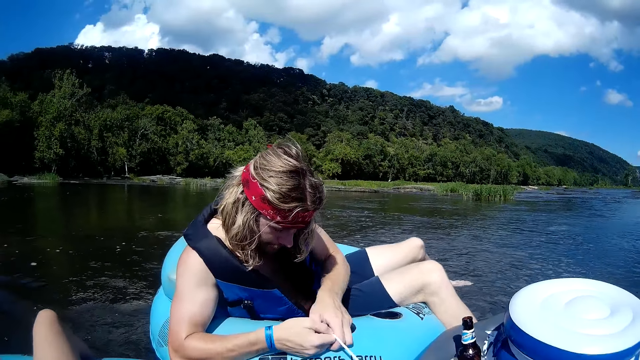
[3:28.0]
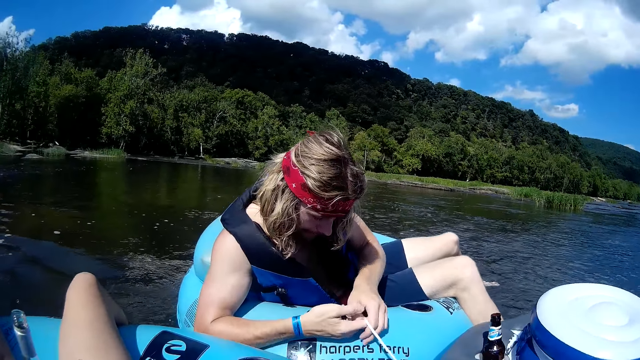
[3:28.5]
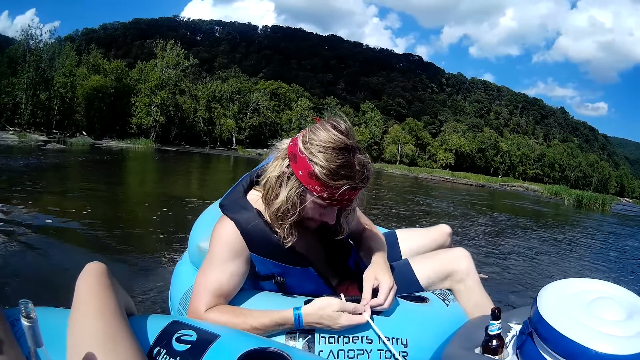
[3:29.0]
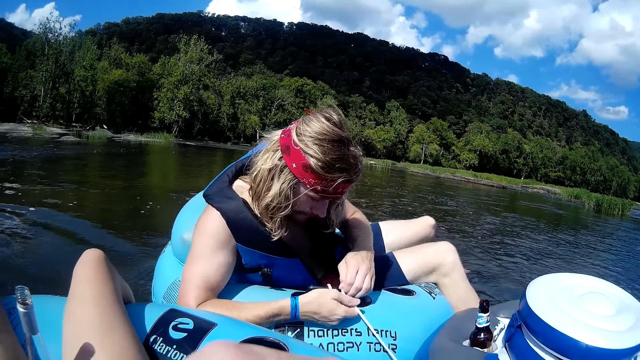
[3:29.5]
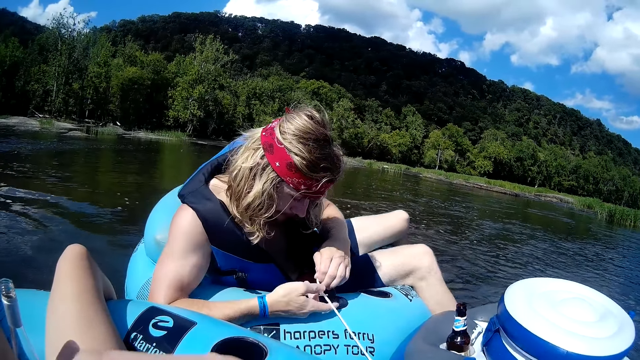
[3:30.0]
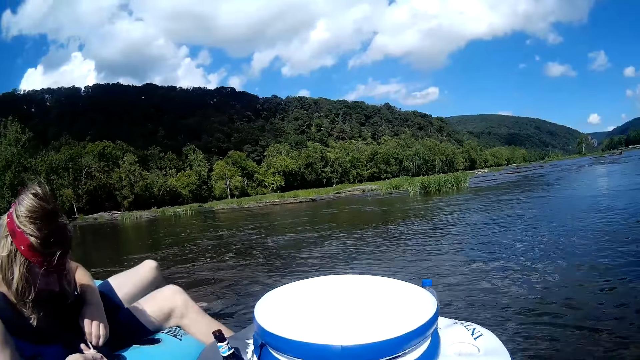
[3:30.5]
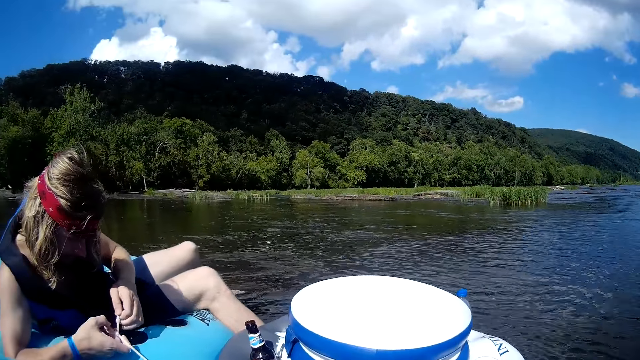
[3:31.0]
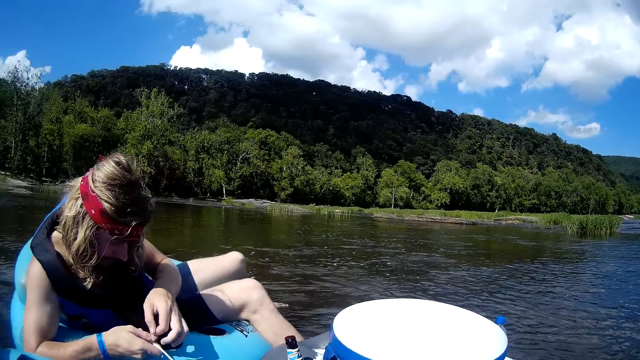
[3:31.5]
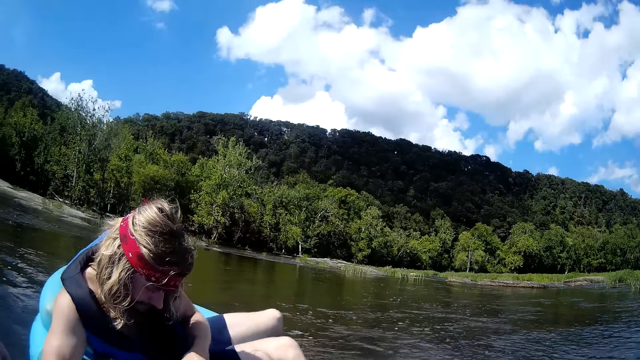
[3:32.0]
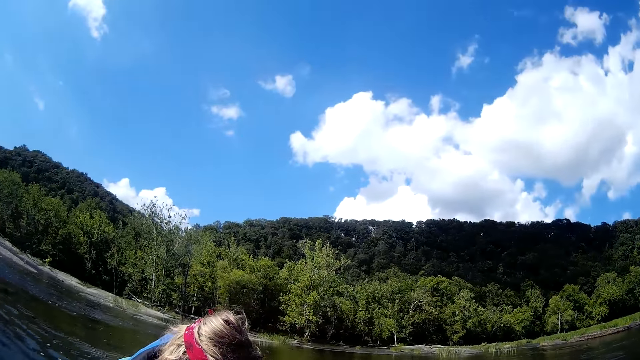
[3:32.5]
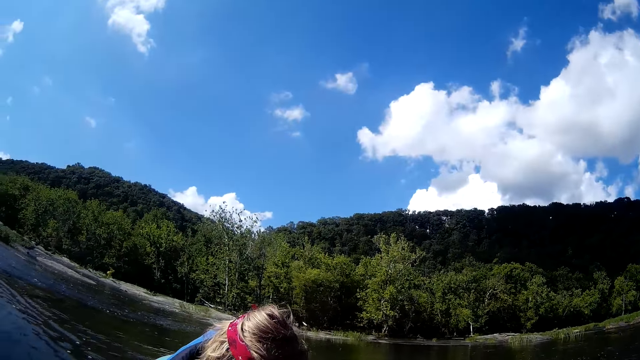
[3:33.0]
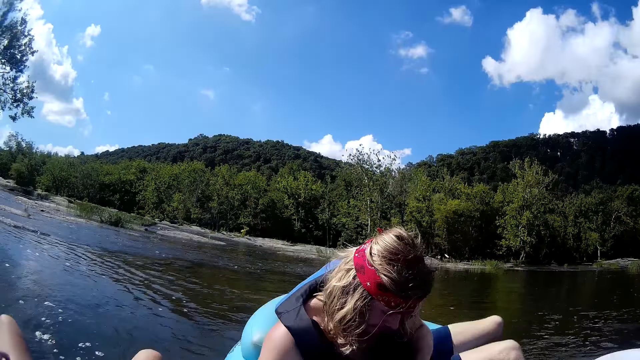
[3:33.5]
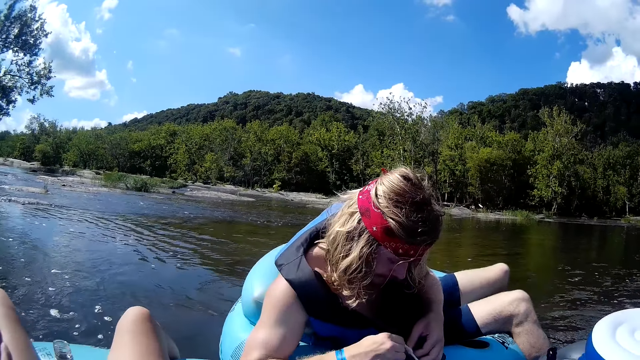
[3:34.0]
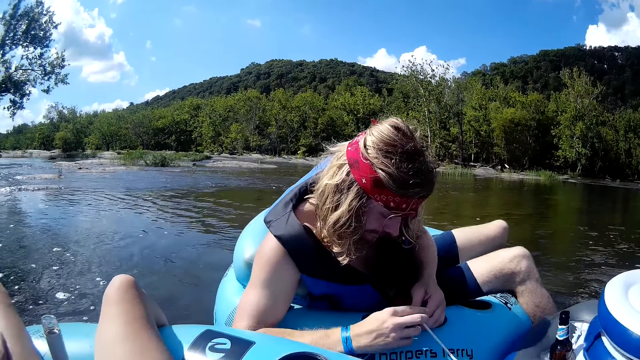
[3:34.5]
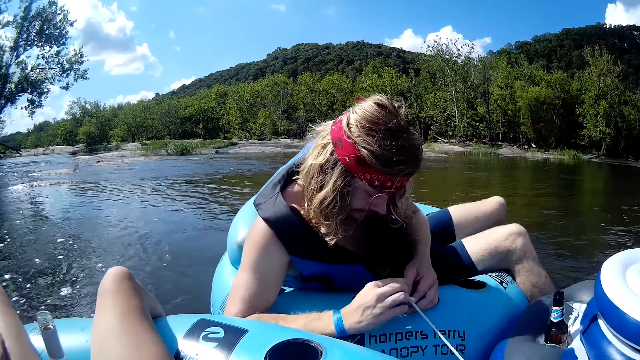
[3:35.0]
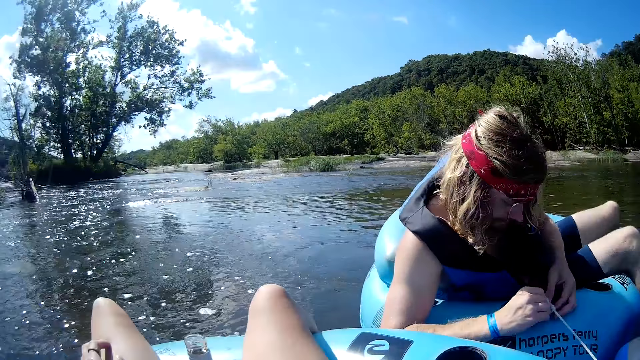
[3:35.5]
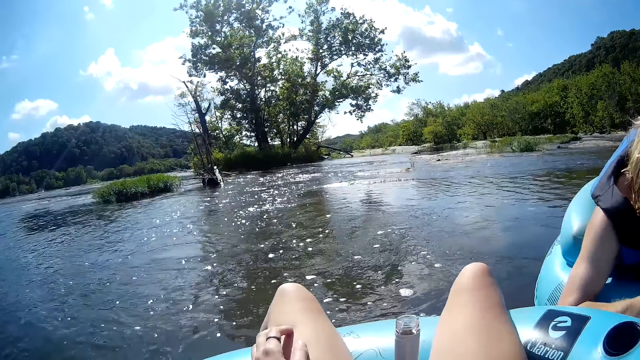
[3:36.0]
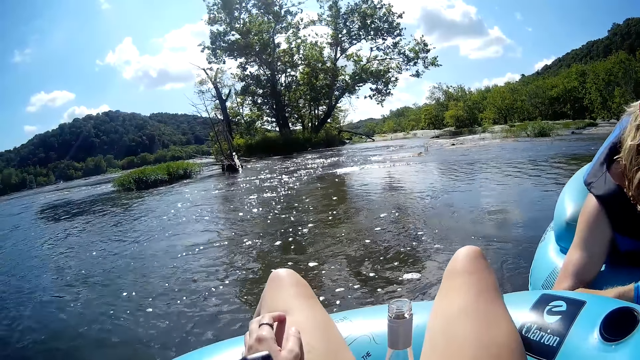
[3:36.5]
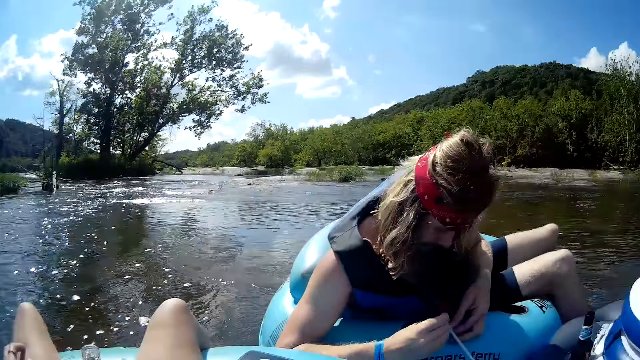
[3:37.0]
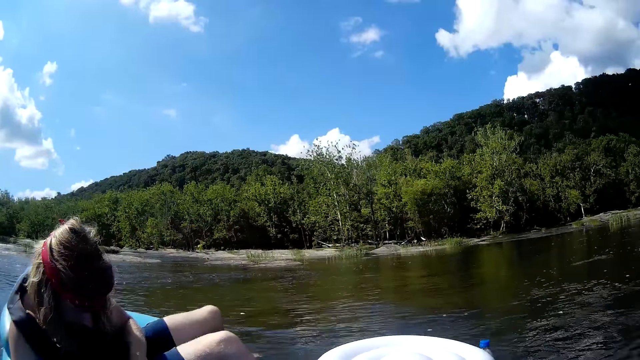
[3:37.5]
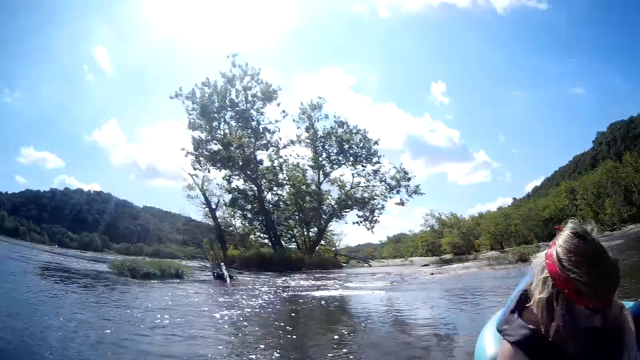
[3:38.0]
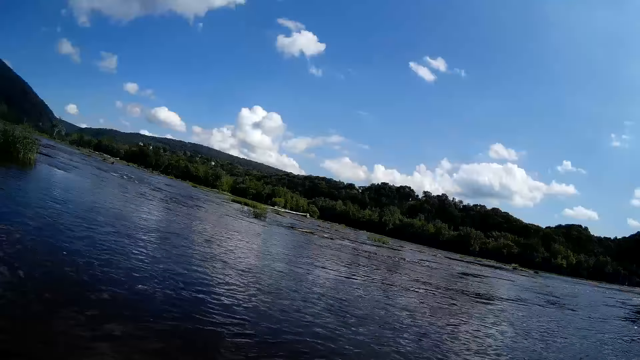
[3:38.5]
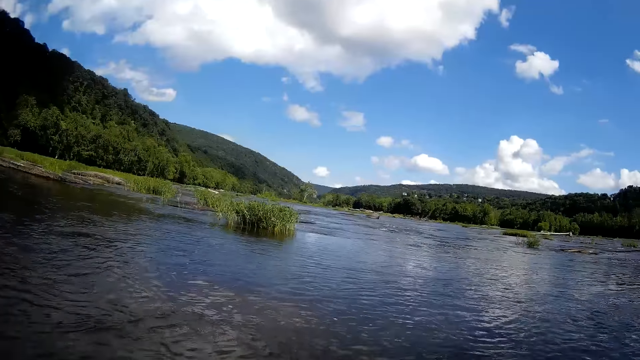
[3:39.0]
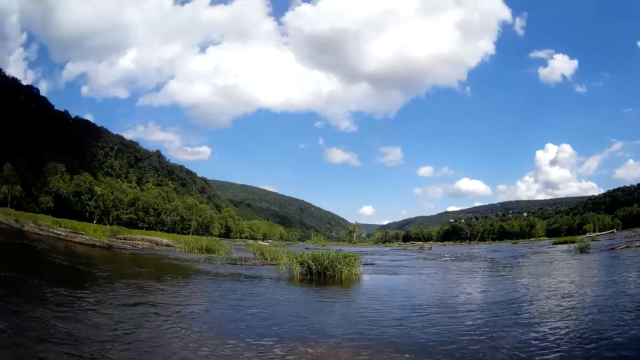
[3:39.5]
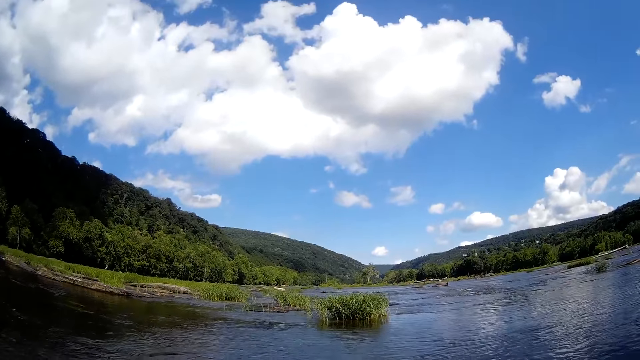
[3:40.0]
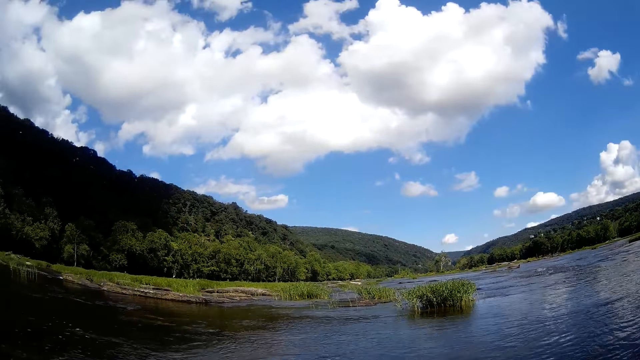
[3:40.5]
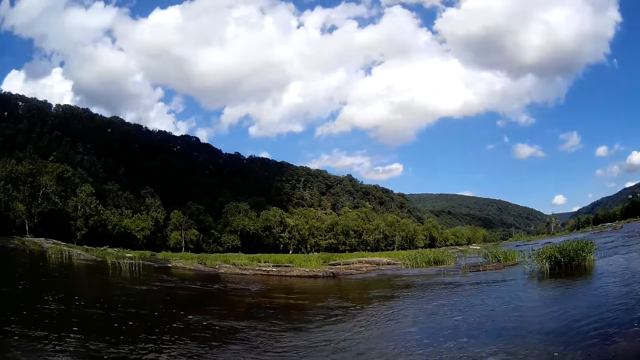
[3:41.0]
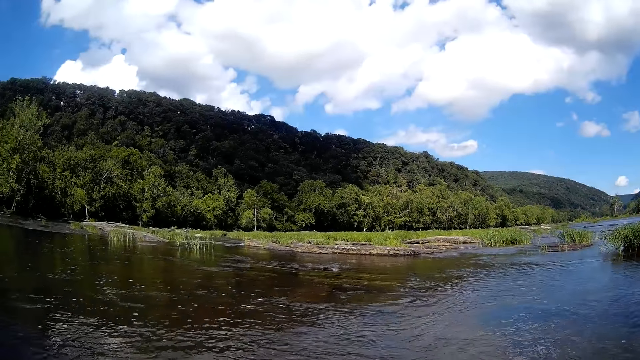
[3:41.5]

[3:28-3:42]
The camera wearer floats on the lake with a floater with a man. They talk to the man.

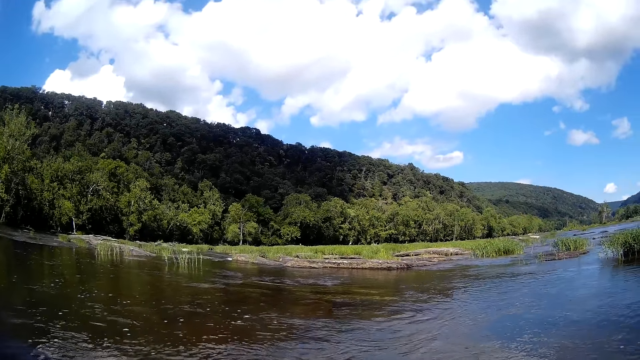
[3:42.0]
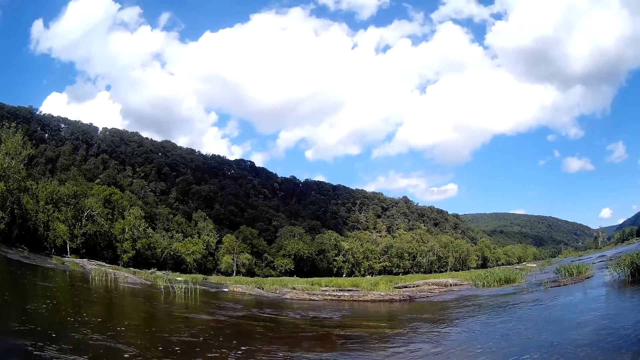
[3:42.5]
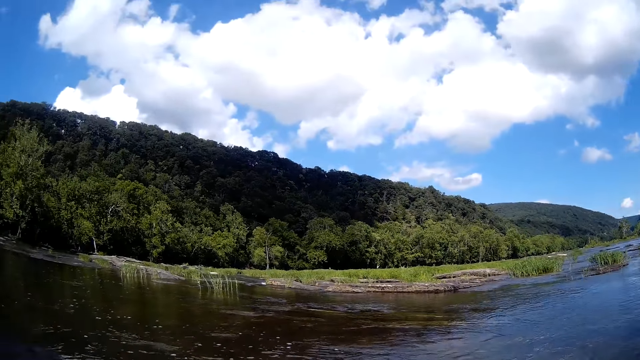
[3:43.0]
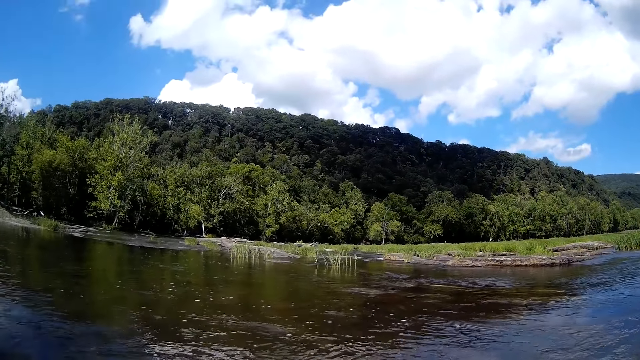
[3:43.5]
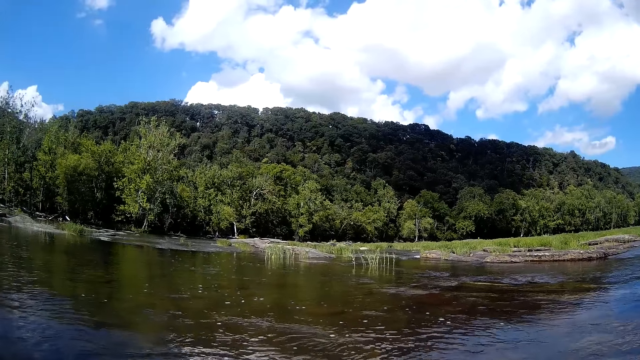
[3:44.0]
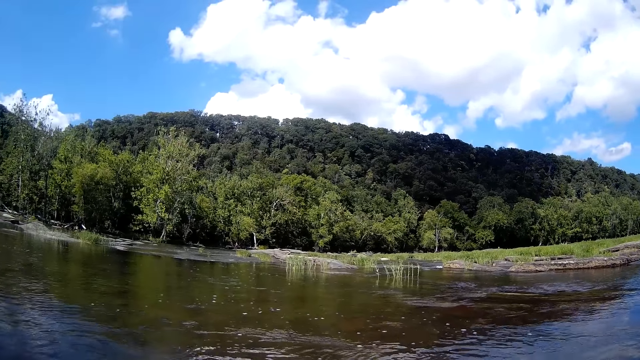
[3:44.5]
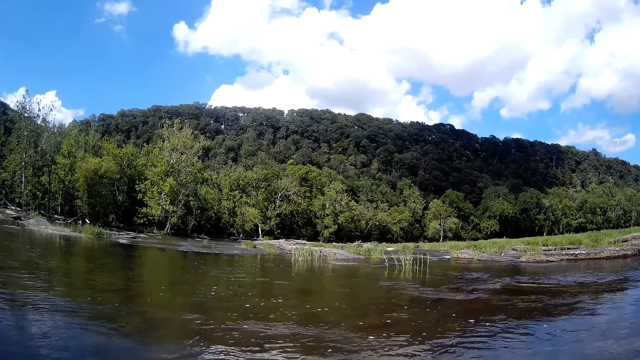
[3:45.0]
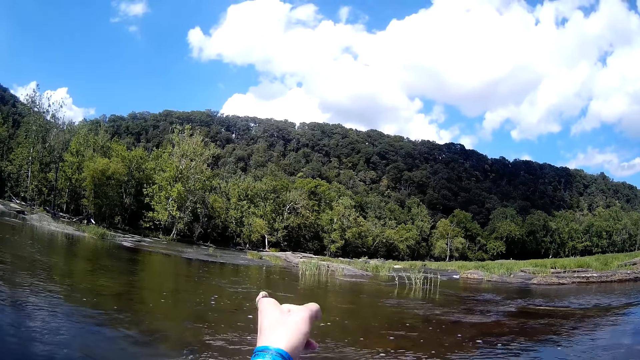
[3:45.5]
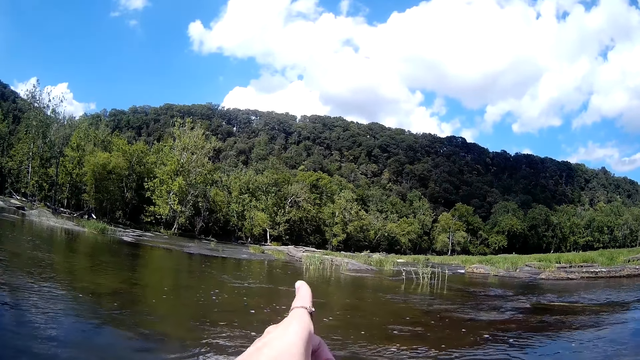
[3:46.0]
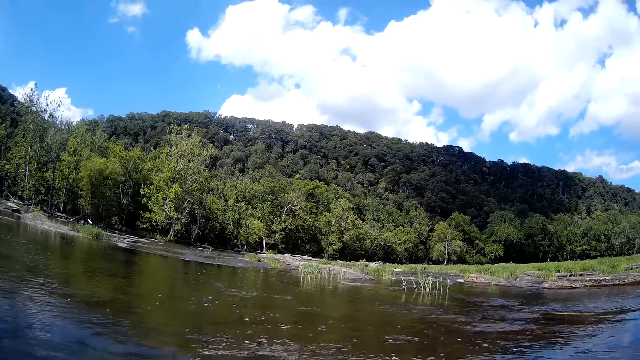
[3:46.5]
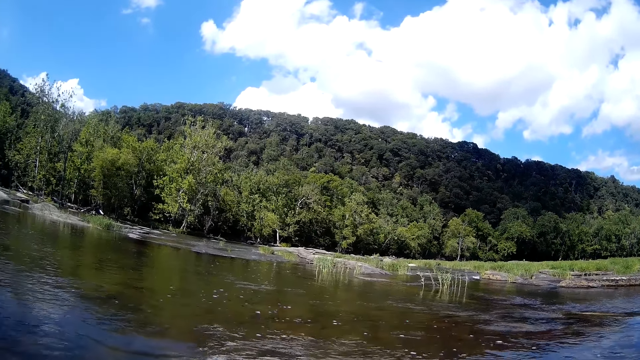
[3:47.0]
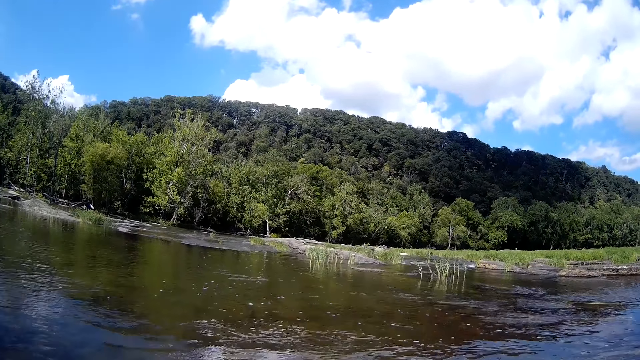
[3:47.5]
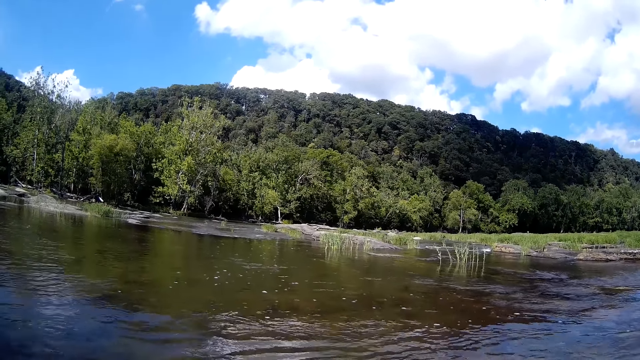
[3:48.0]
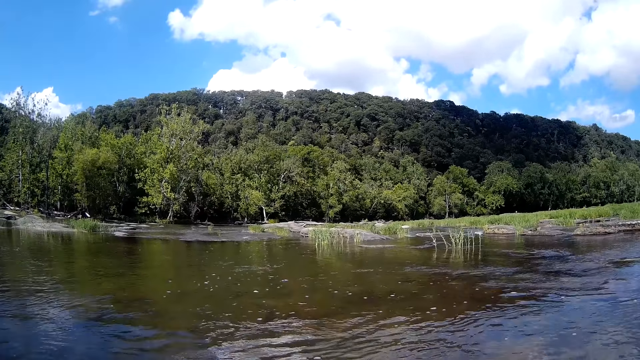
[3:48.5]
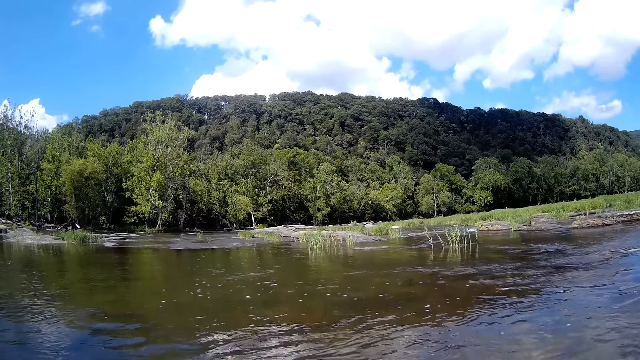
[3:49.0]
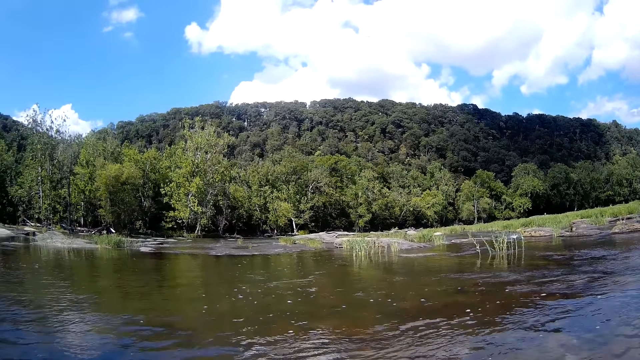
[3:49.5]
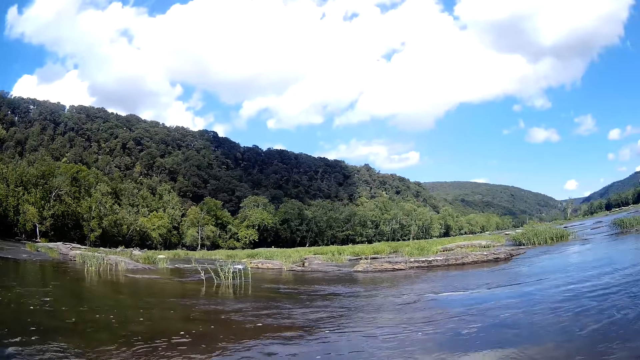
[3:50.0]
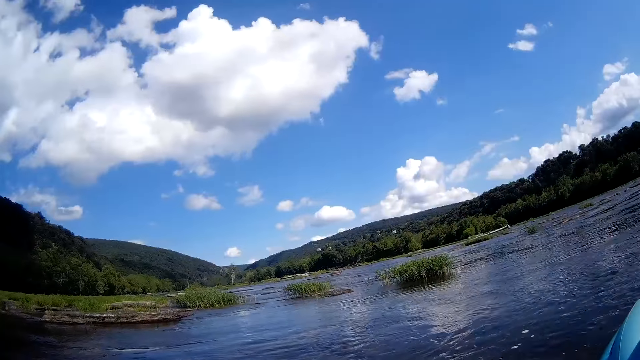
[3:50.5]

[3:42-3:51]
The camera wearer points her hand toward the river bank or forest. She stares at the forest. She looks around.
